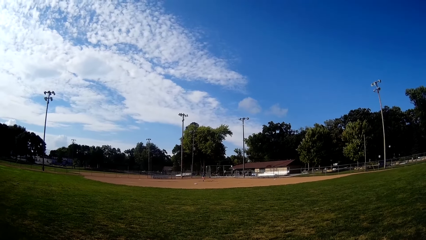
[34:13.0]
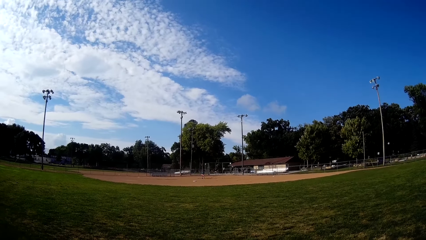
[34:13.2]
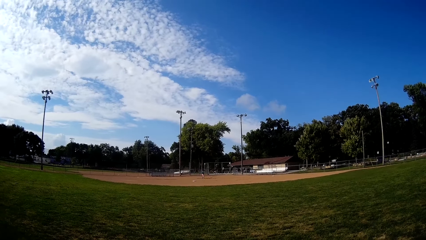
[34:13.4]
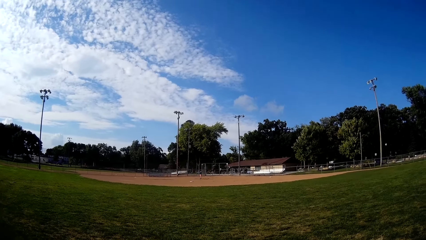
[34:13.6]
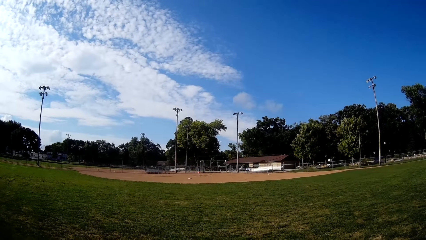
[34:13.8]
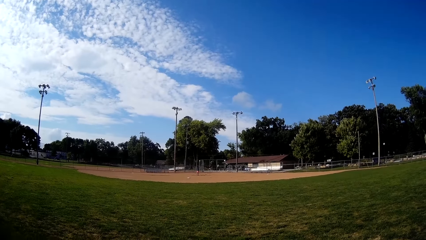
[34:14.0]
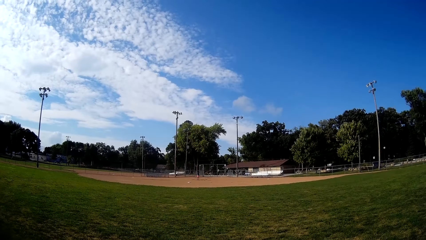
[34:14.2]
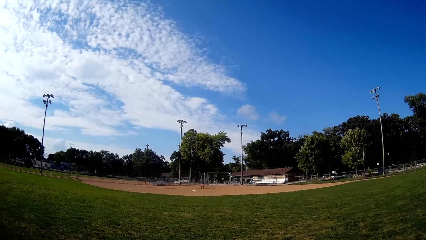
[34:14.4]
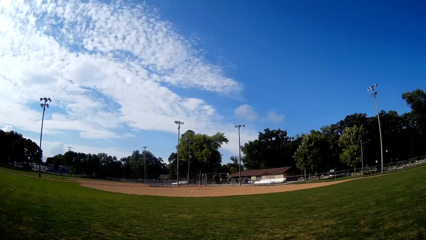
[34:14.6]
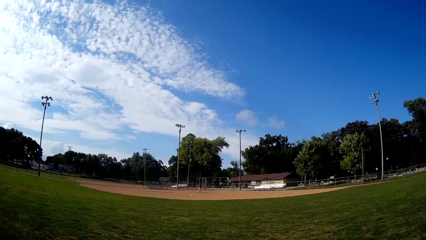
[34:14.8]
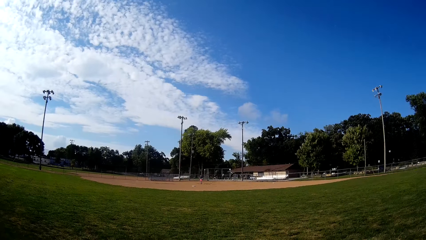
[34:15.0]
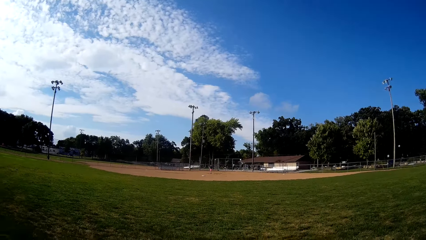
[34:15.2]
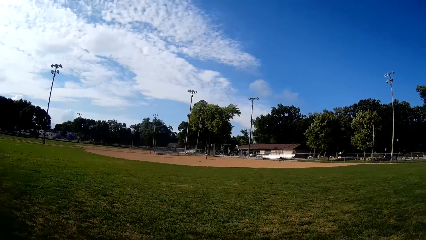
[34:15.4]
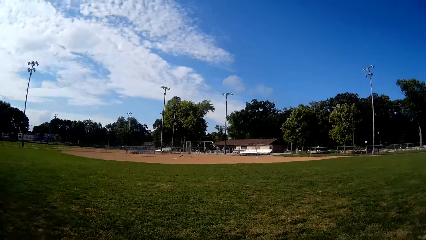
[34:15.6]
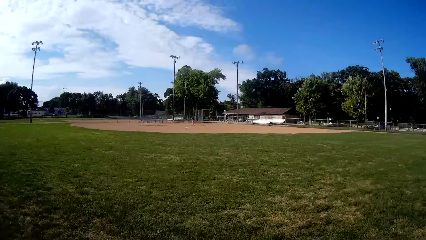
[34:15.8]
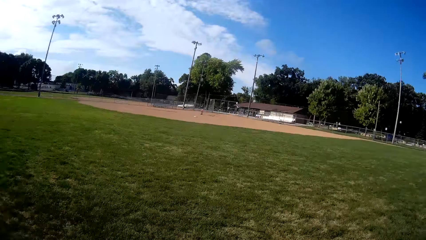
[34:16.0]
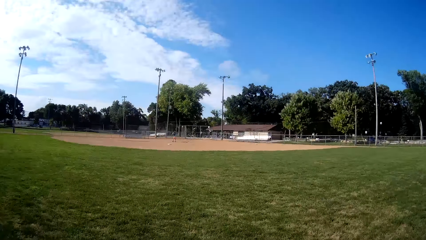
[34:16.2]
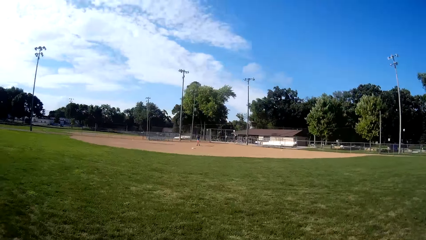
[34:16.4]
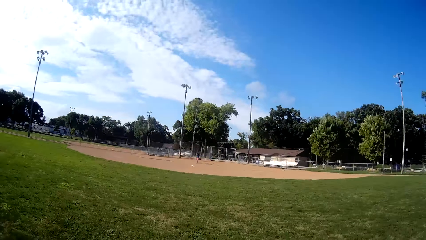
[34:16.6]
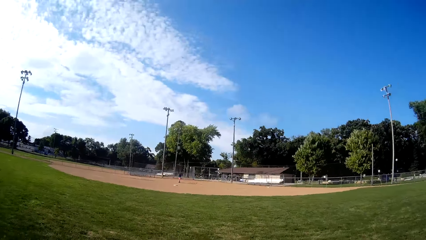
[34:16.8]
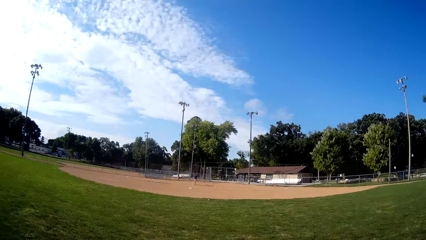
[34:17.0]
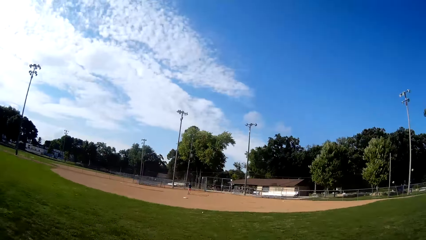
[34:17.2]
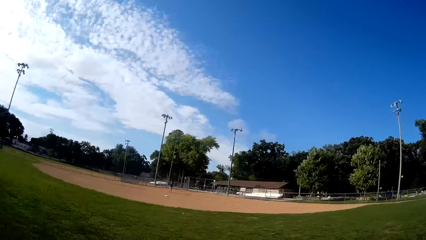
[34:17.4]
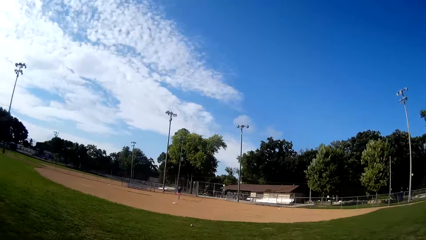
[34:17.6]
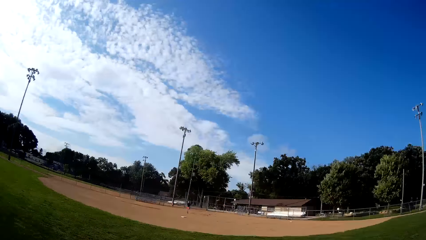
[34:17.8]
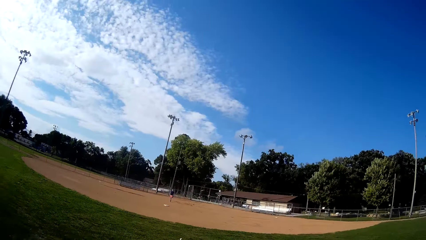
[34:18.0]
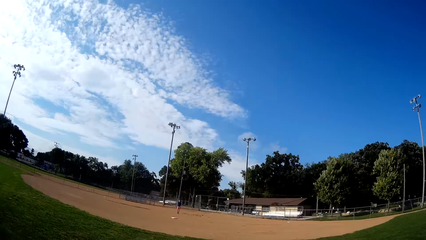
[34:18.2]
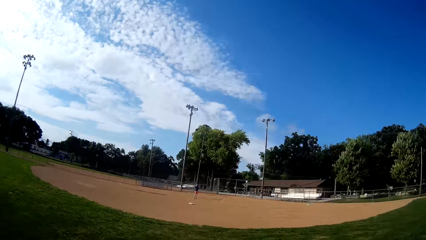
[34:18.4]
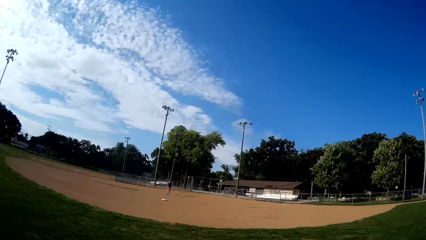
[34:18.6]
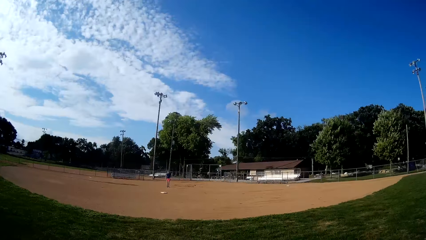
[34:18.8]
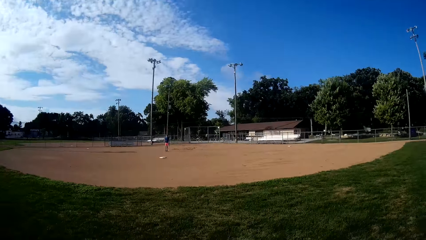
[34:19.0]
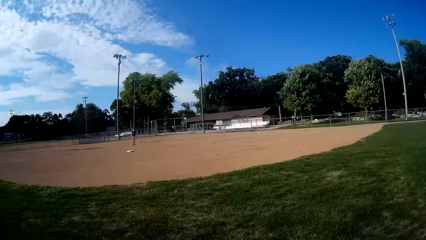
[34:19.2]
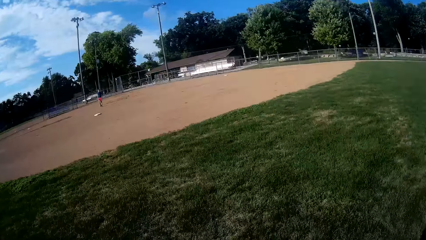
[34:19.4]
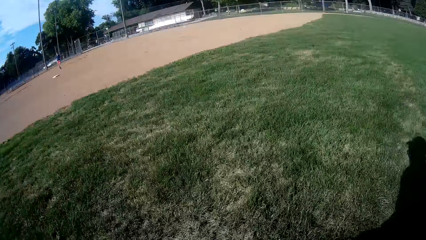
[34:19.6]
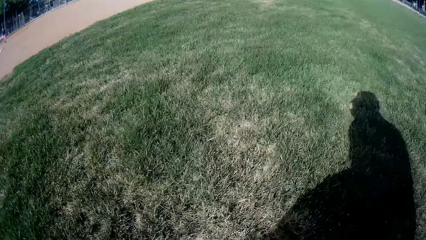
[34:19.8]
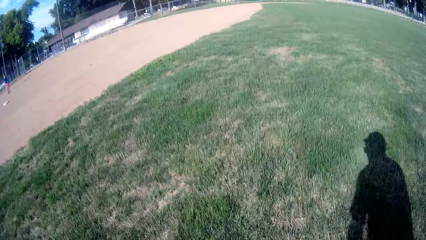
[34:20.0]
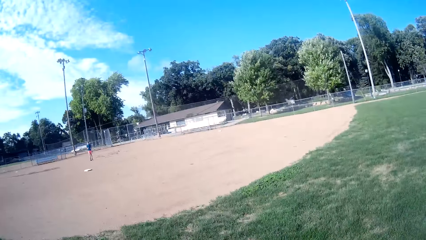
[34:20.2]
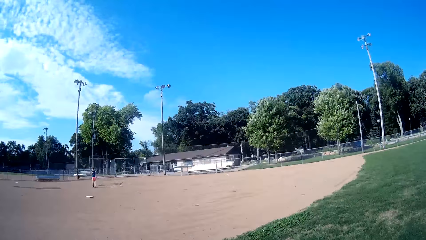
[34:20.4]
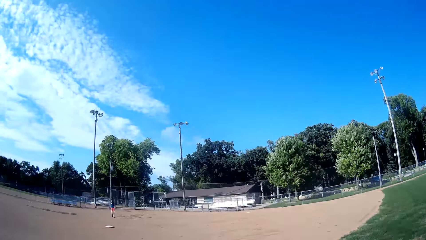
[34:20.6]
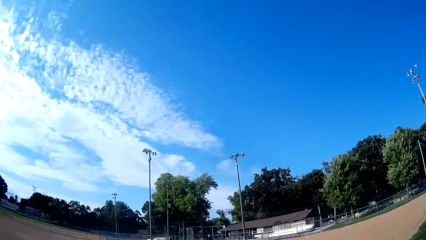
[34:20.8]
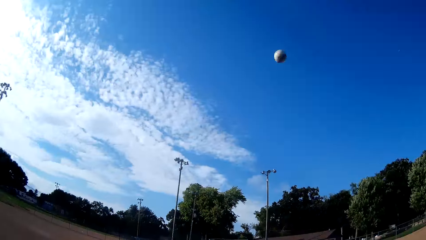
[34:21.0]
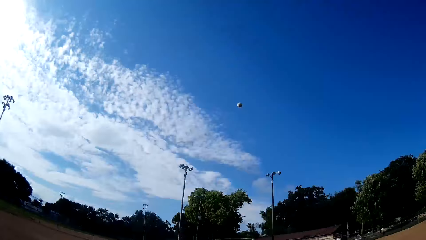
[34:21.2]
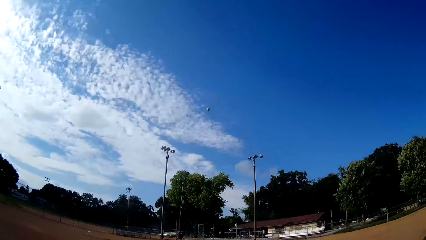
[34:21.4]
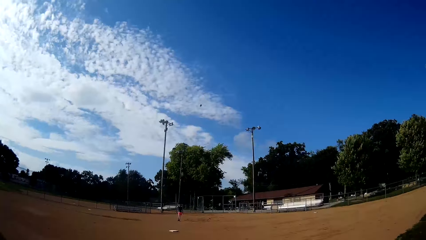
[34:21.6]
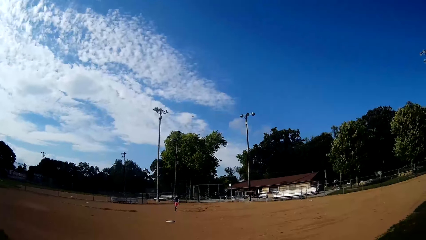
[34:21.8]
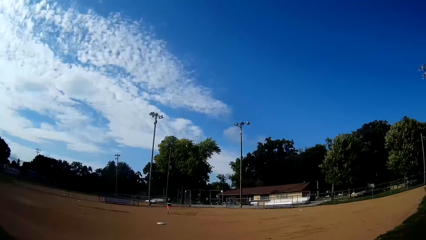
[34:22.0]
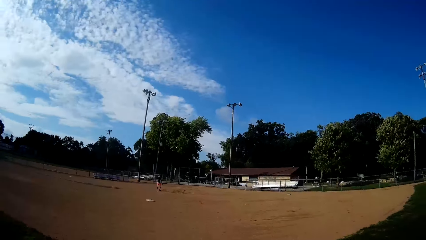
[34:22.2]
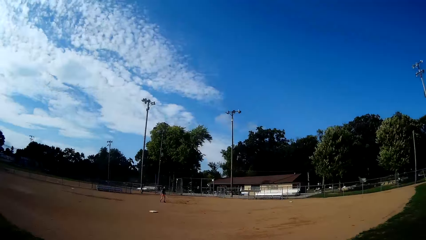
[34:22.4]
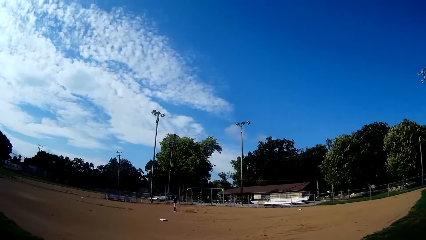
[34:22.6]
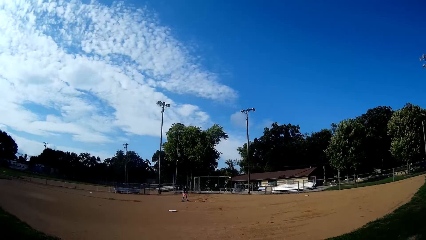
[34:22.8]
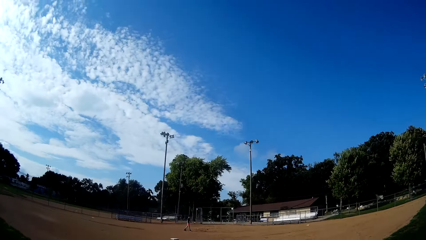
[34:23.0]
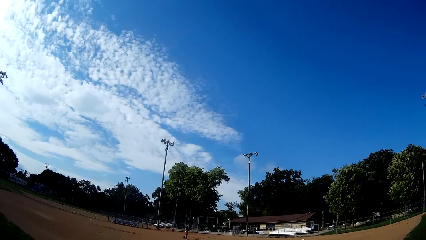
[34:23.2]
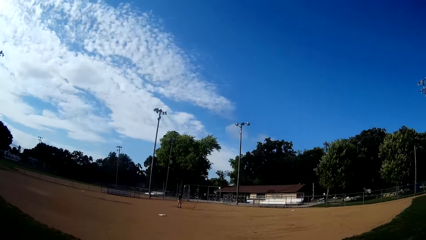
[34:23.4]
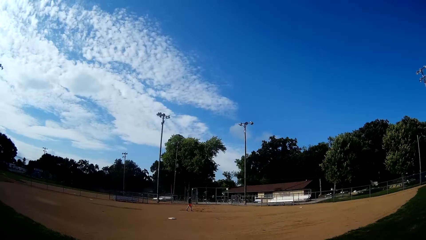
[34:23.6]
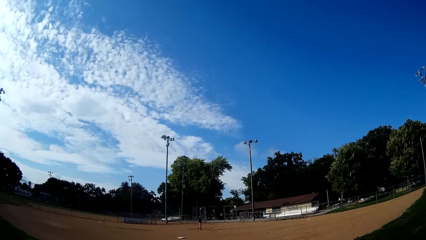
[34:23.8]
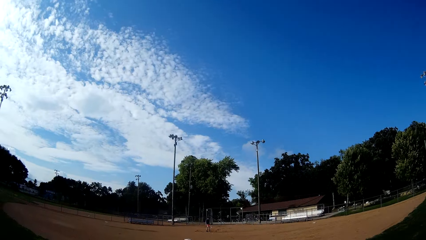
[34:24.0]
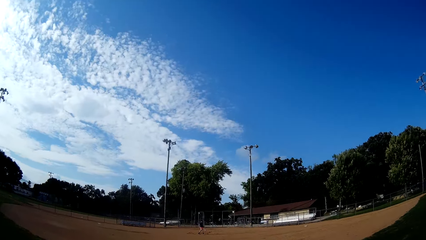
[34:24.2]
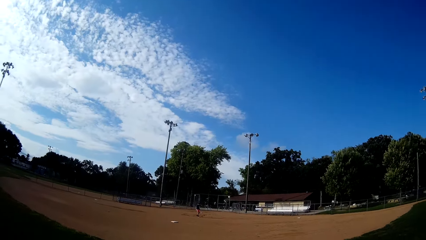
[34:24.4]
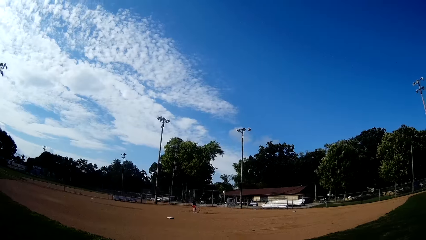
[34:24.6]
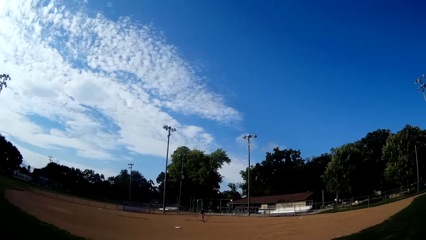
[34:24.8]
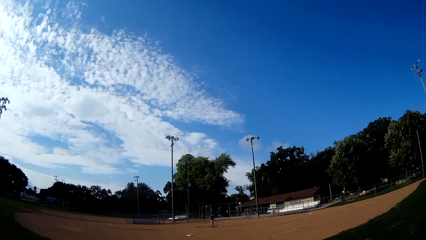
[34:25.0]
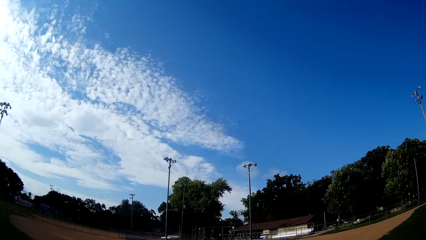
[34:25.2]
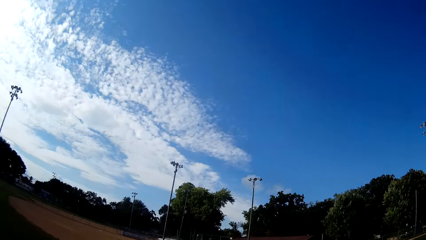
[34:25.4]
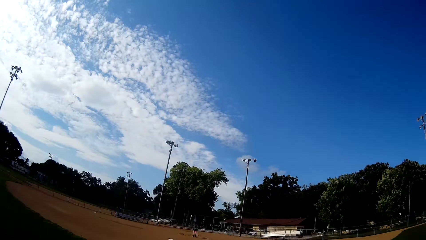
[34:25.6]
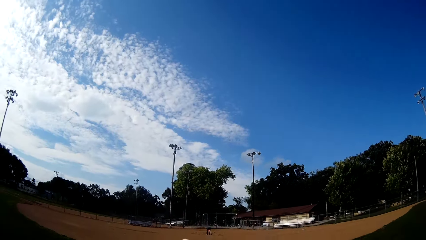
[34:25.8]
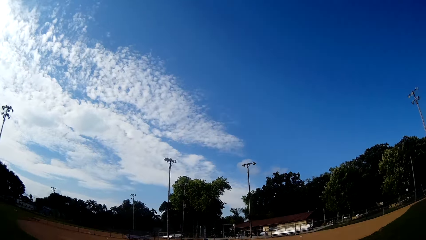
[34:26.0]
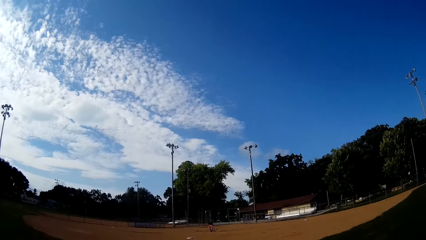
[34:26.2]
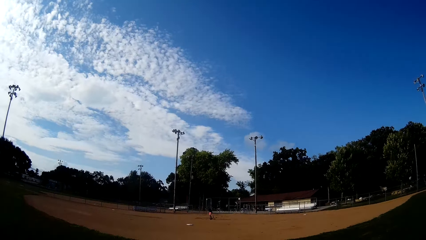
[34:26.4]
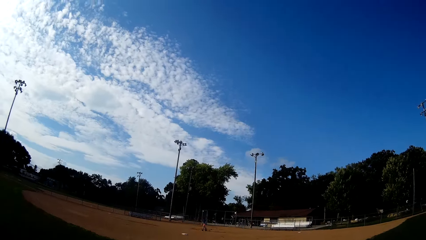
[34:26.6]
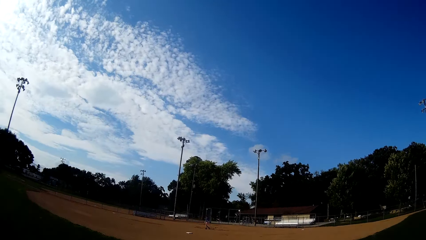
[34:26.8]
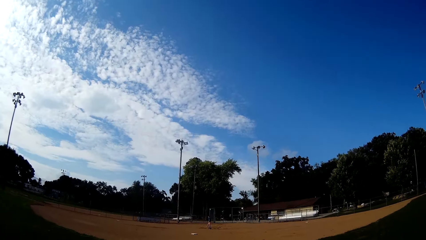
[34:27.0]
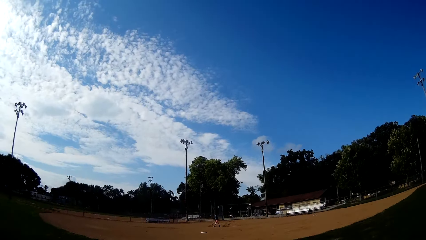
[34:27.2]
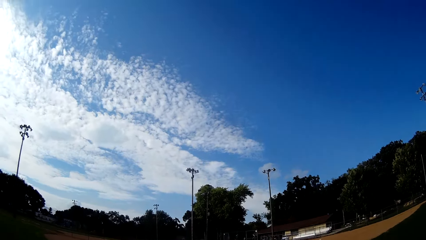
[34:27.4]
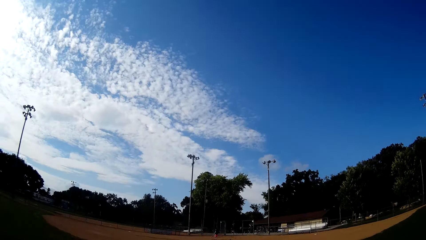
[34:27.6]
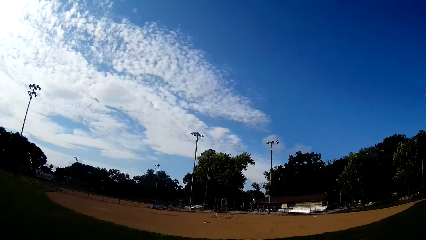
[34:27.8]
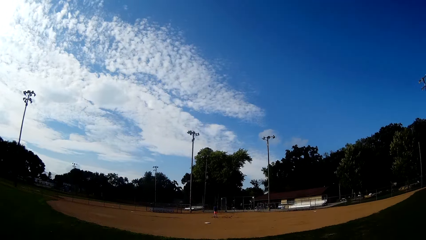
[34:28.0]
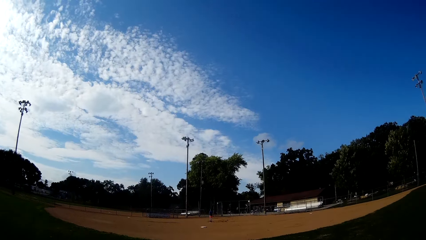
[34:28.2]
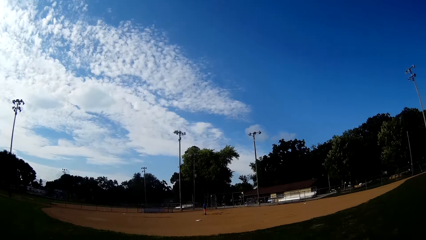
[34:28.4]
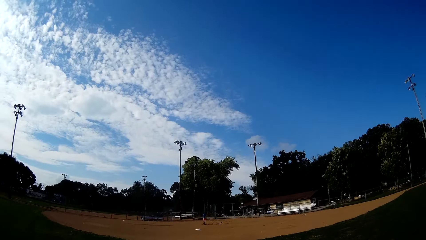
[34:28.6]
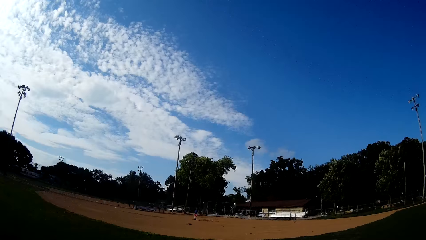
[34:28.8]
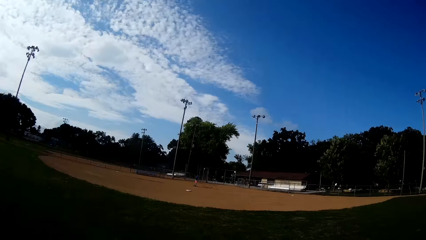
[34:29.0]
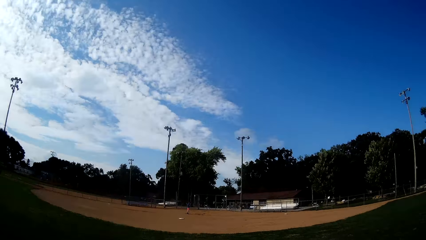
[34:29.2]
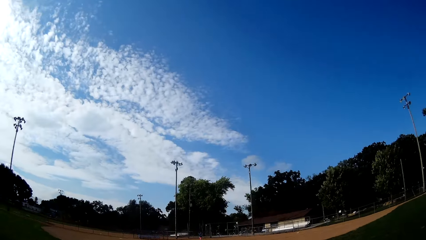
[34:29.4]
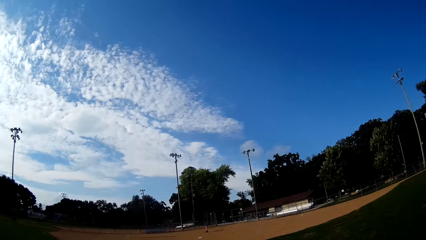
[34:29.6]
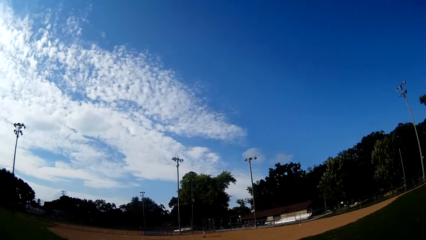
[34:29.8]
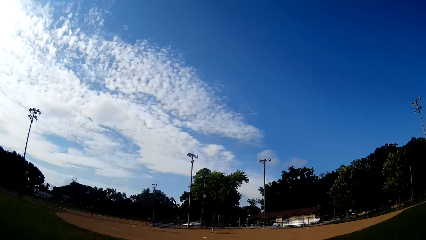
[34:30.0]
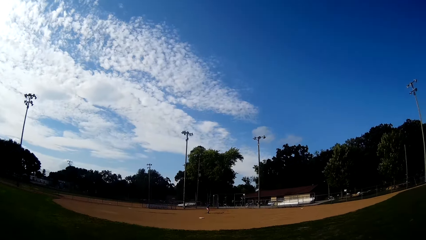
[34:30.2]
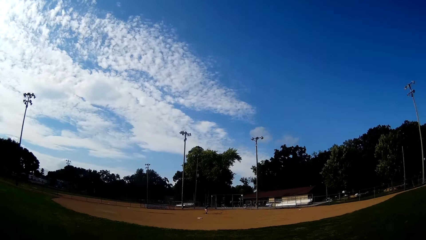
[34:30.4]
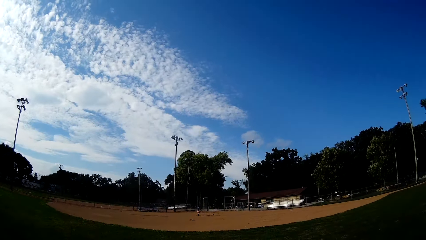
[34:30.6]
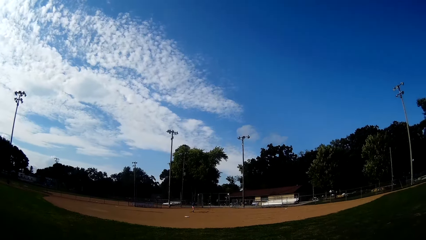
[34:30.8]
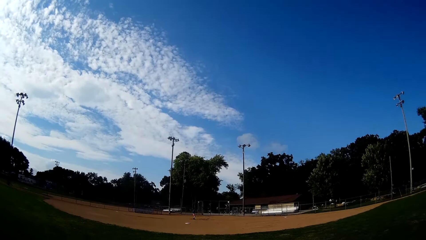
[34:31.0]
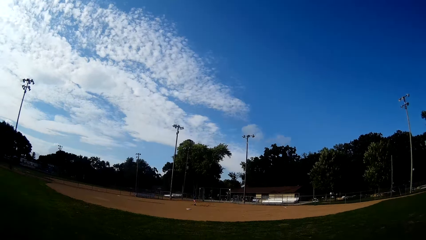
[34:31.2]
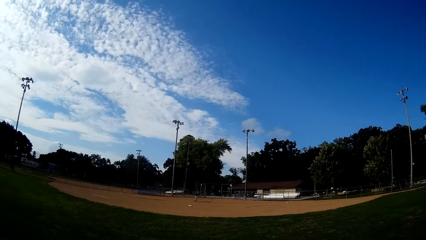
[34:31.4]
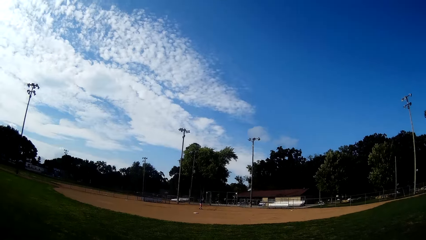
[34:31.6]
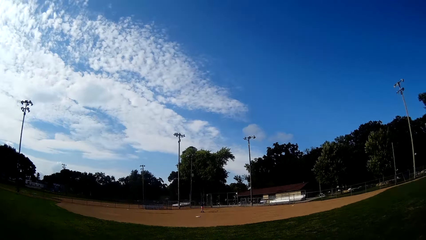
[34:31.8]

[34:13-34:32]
A boy bats the baseball to the camera wearer. The camera wearer runs towards the direction of the baseball. The boy hits the ball with the hockey stick. The camera wearer picks up the baseball on the ground and pitches the baseball to the boy. The boy walks towards the ball. The camera wearer moves back on the outfield. The boy takes the ball.
